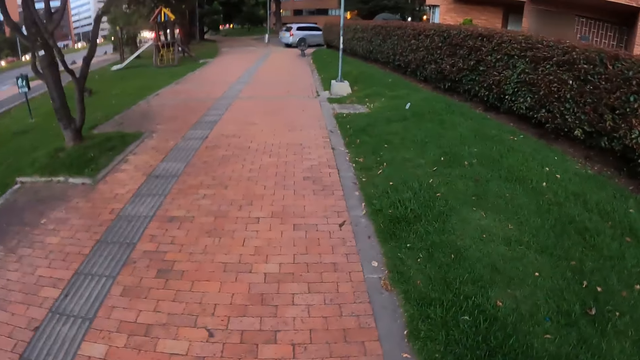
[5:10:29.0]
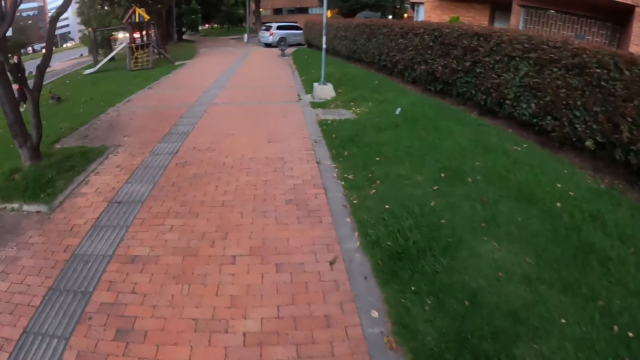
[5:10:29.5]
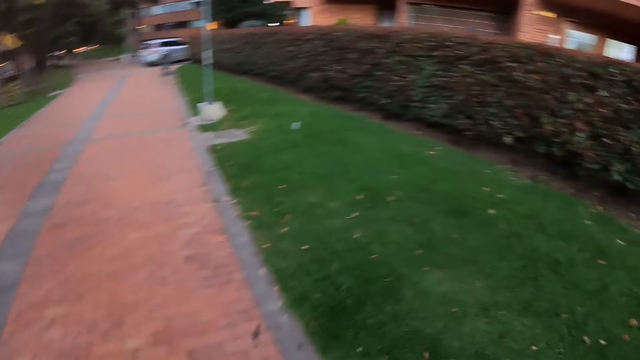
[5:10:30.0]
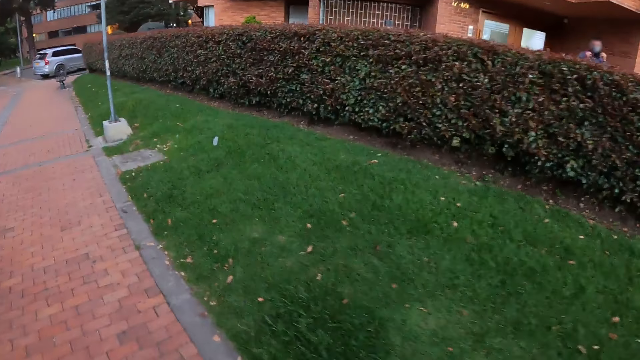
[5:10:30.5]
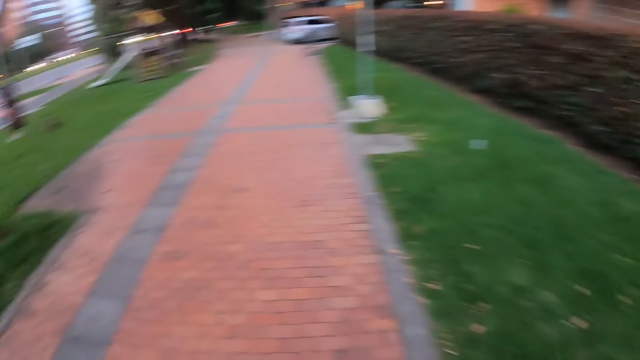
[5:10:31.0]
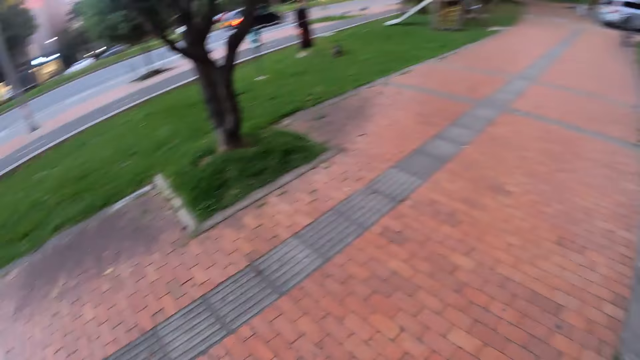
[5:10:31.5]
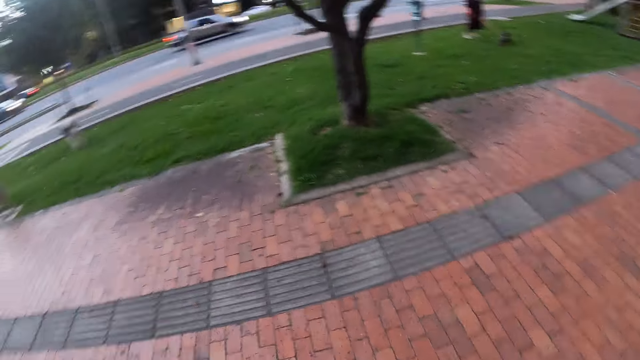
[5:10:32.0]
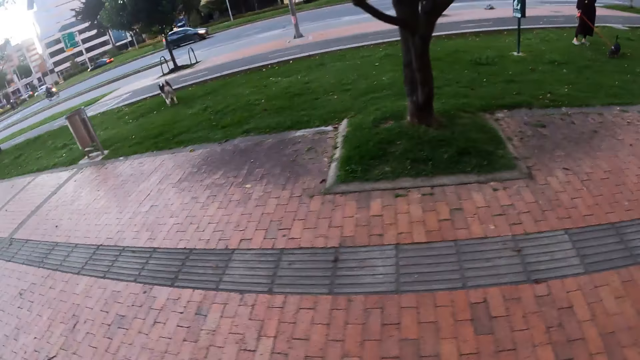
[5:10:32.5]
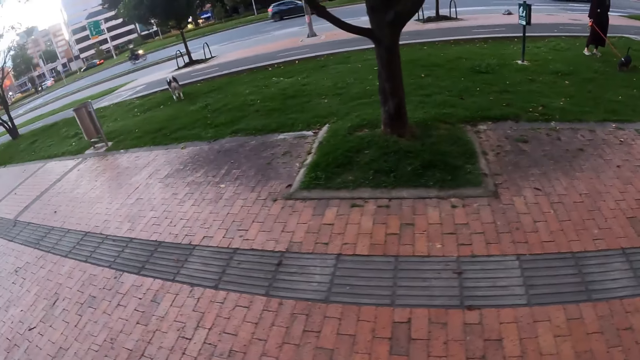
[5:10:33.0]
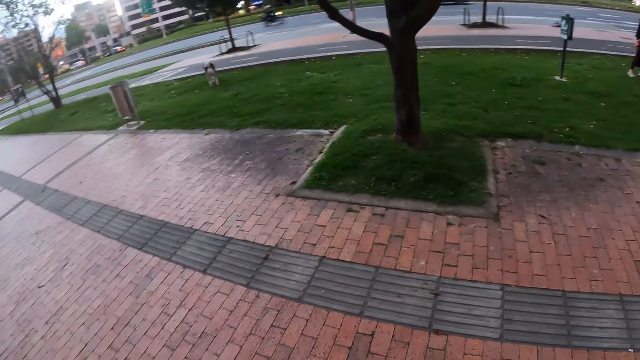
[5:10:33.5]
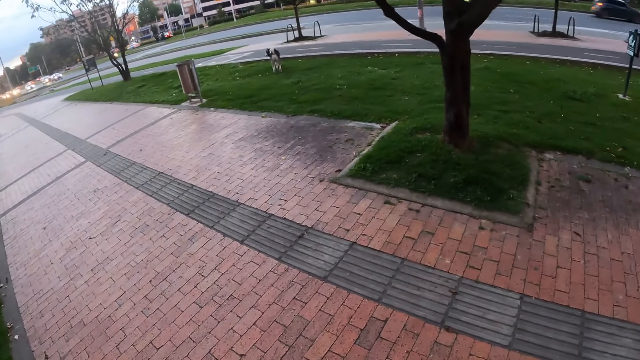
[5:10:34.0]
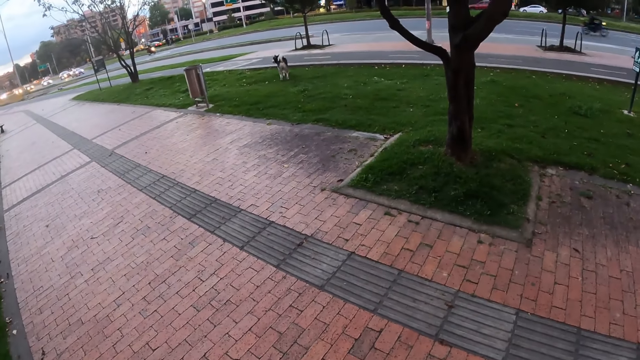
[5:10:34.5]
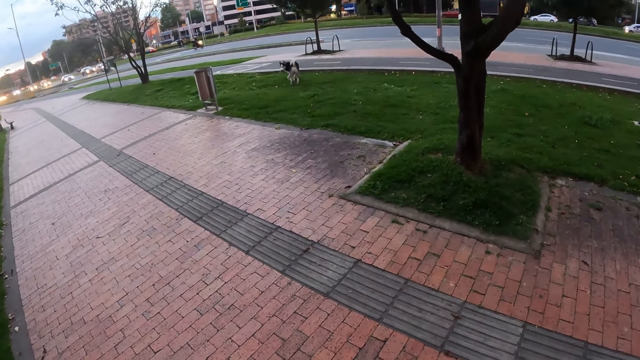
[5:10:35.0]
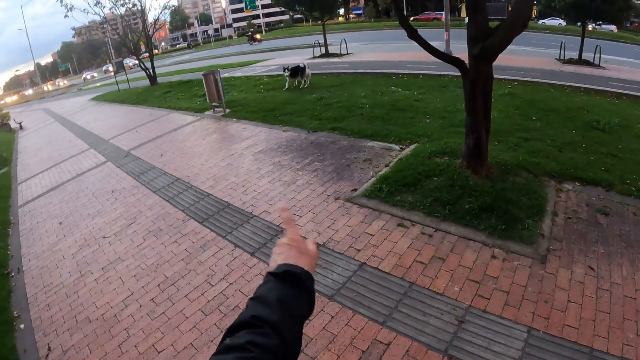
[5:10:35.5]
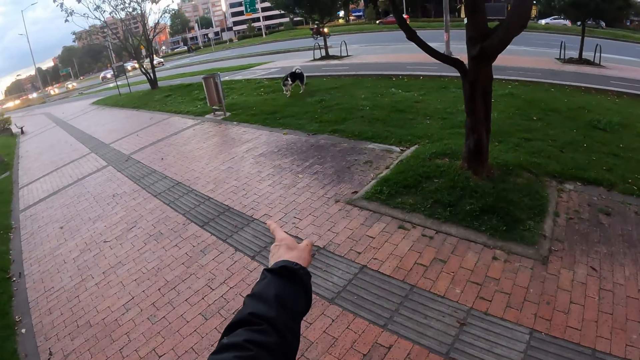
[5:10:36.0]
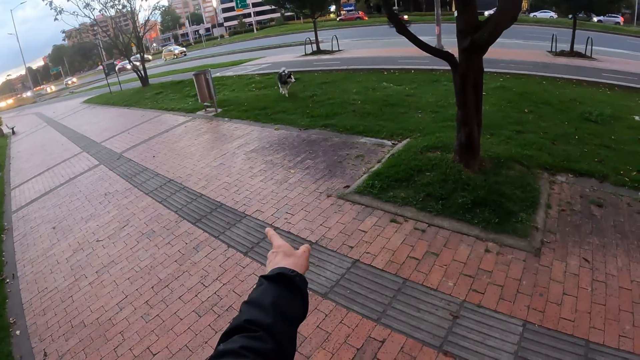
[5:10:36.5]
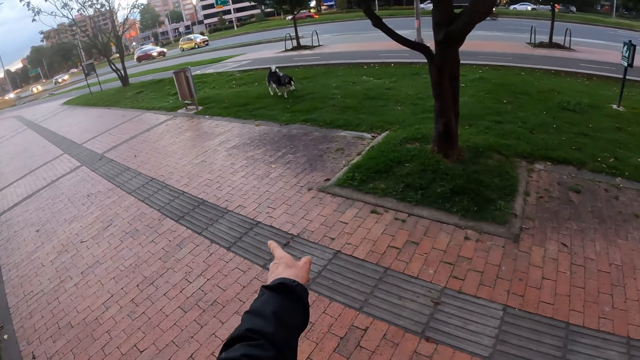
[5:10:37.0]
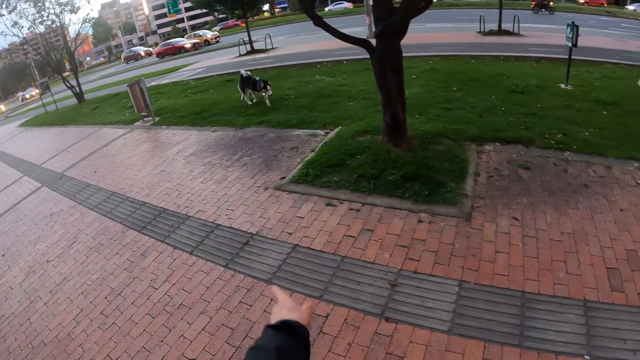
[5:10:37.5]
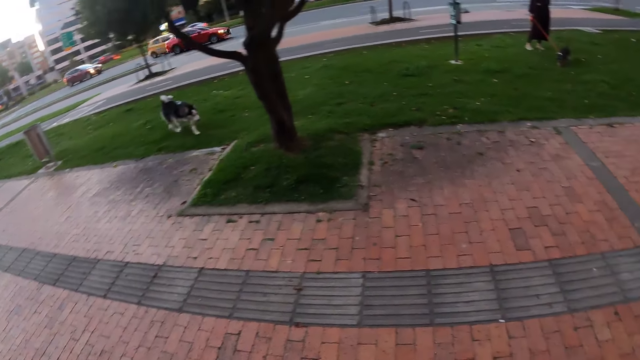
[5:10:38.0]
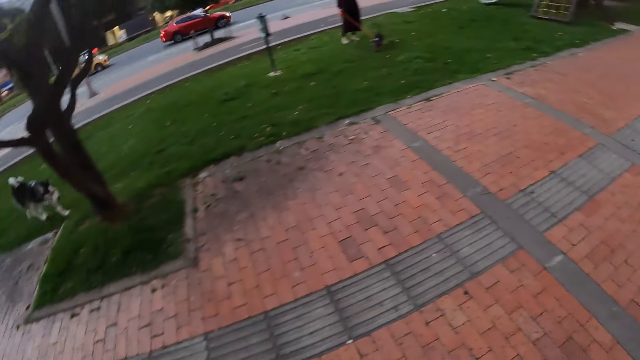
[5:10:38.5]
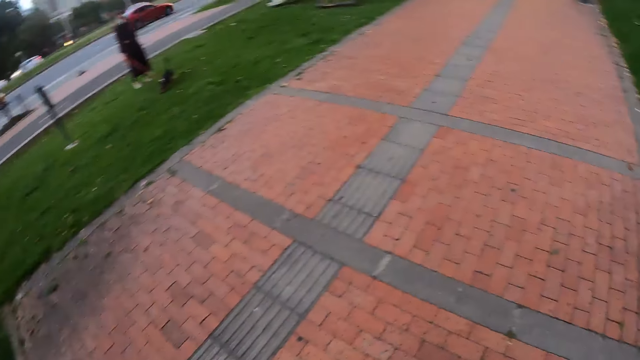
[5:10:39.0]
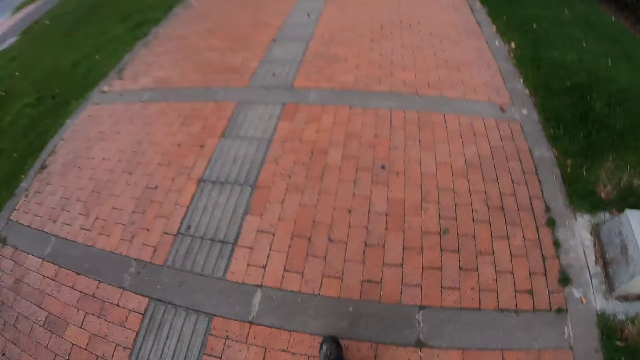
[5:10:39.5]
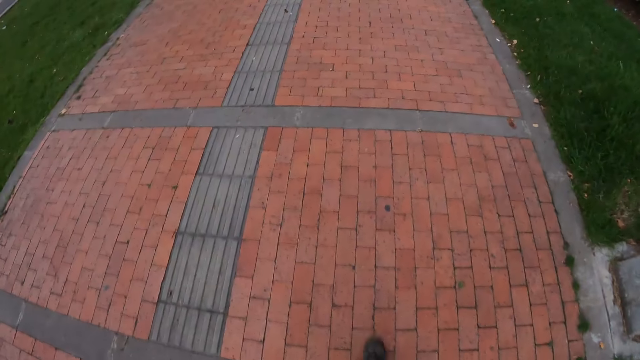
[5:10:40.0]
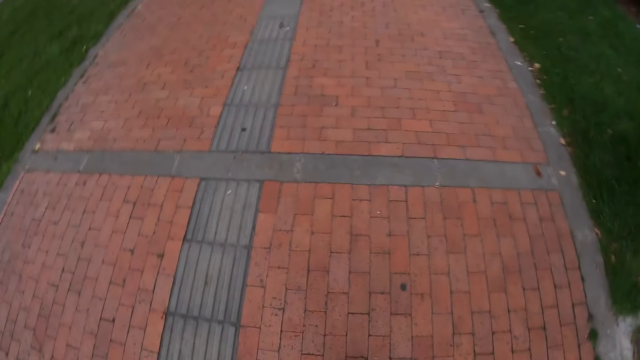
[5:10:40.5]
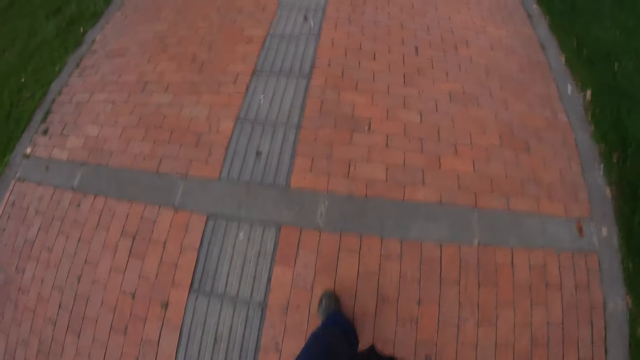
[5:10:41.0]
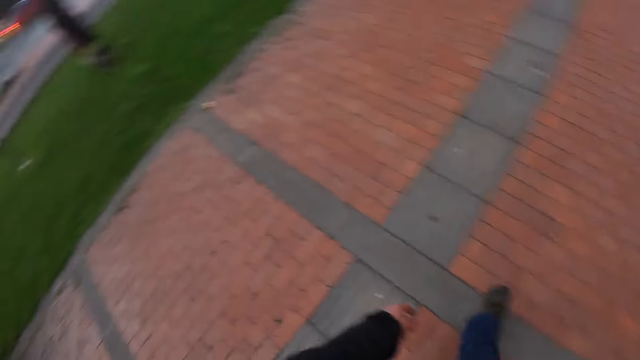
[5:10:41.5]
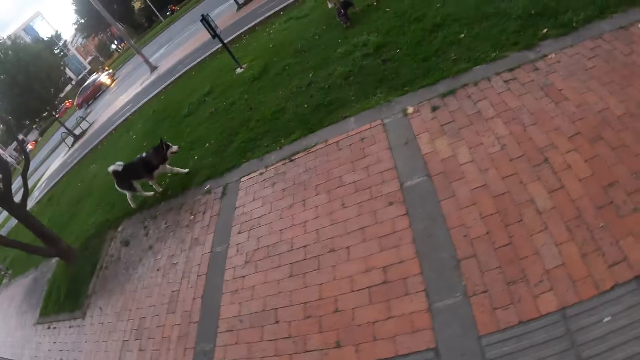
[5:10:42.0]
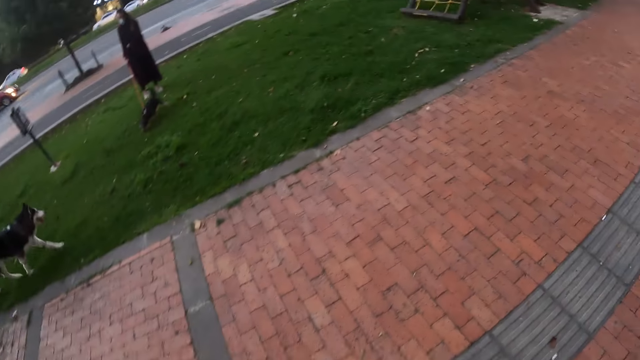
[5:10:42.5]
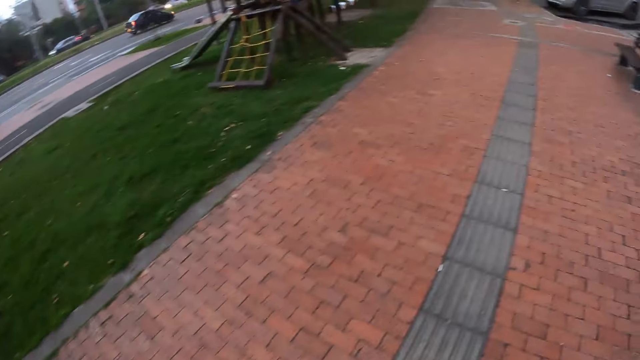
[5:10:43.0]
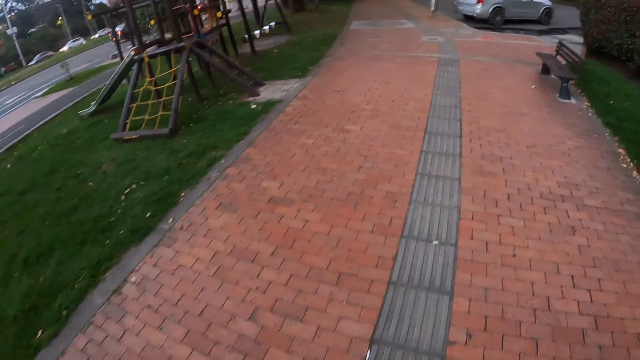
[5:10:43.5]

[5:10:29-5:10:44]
The camera wearer stands on the pavement. He points to the dog with his left index finger. The dog walks towards the camera wearer. The camera wearer walks on the pavement.

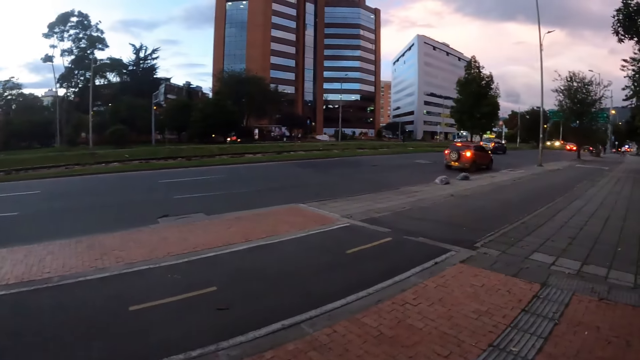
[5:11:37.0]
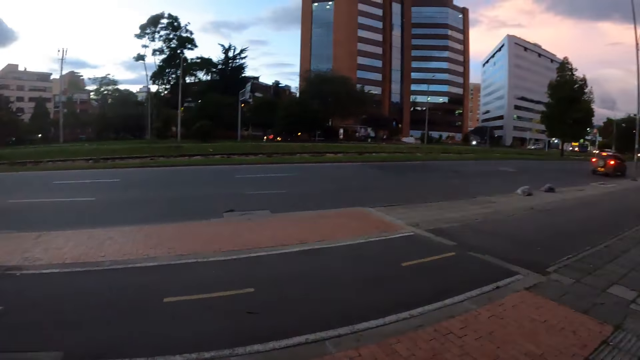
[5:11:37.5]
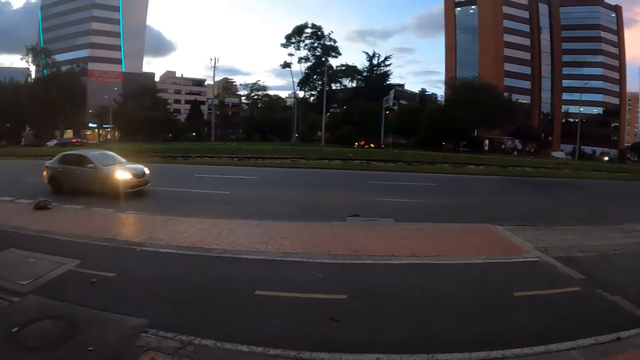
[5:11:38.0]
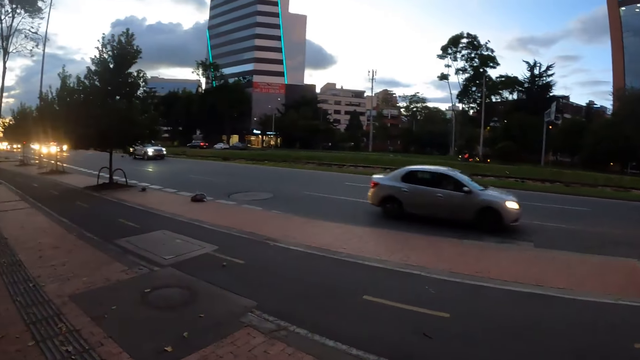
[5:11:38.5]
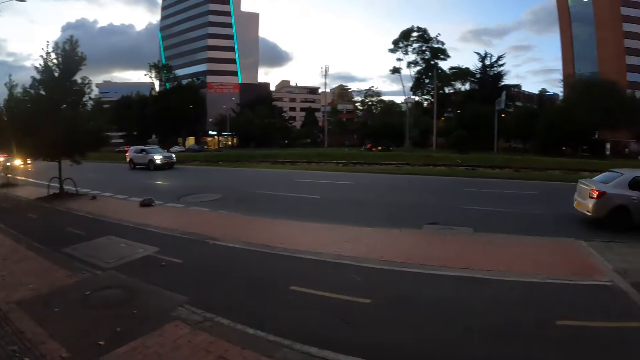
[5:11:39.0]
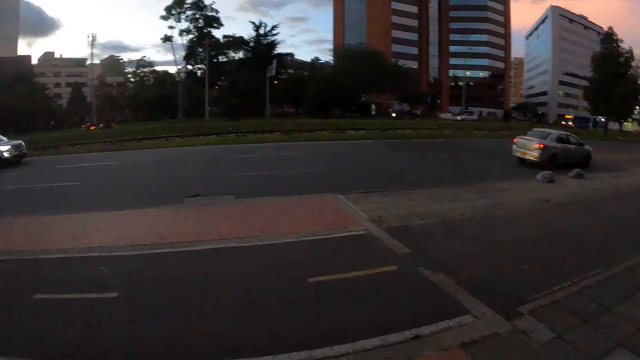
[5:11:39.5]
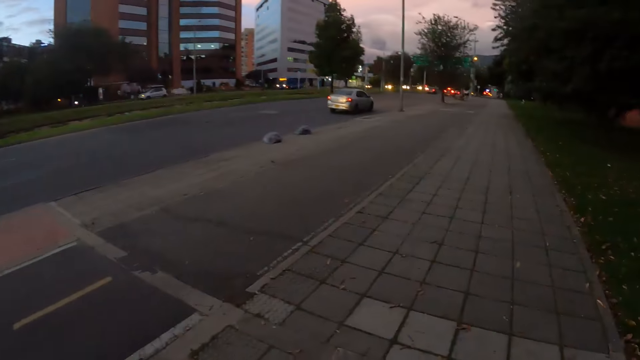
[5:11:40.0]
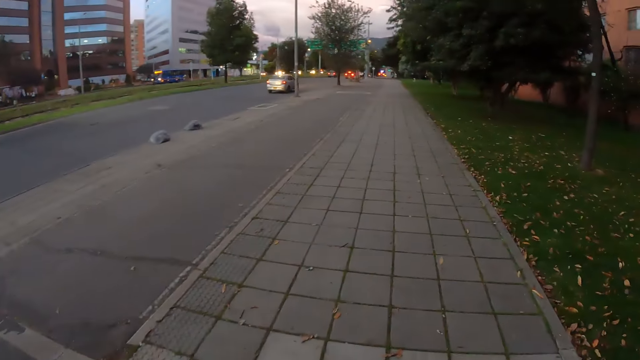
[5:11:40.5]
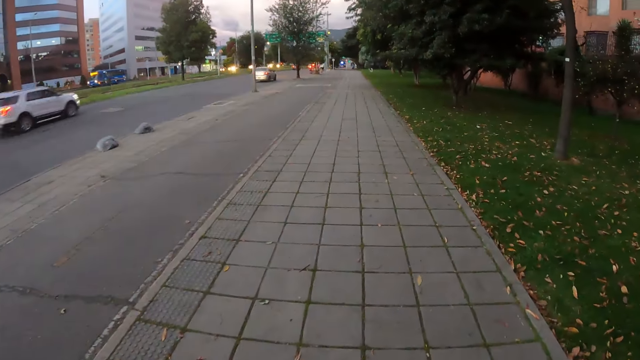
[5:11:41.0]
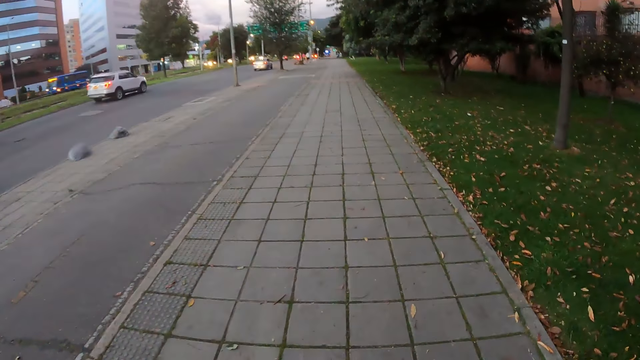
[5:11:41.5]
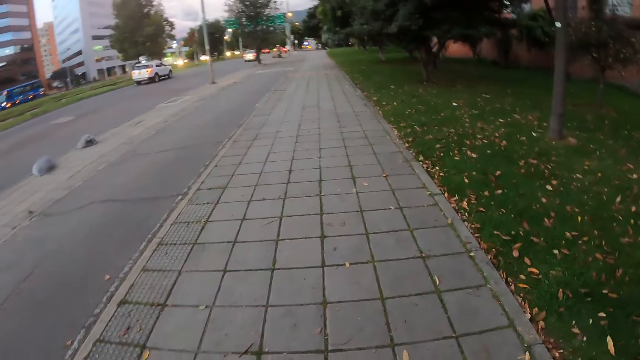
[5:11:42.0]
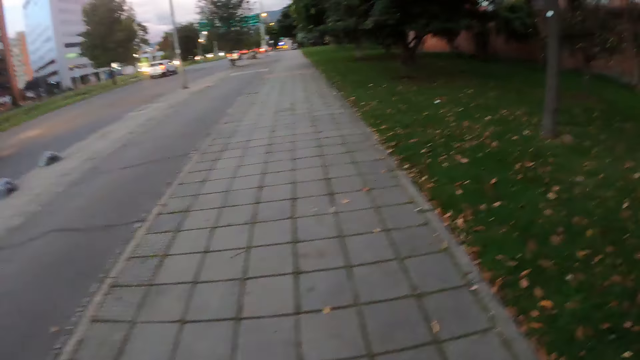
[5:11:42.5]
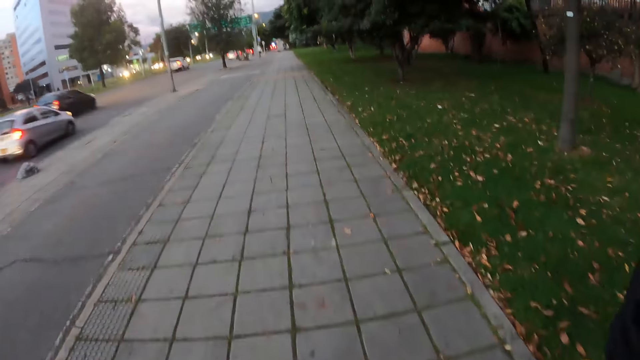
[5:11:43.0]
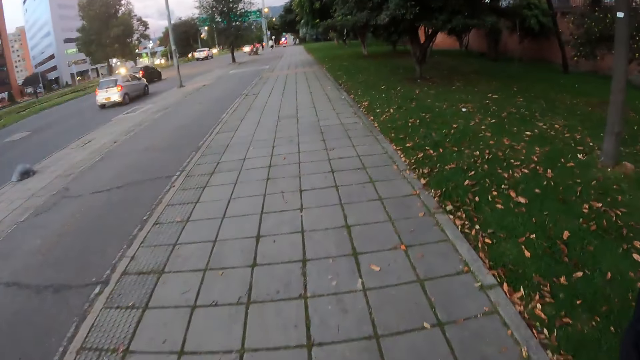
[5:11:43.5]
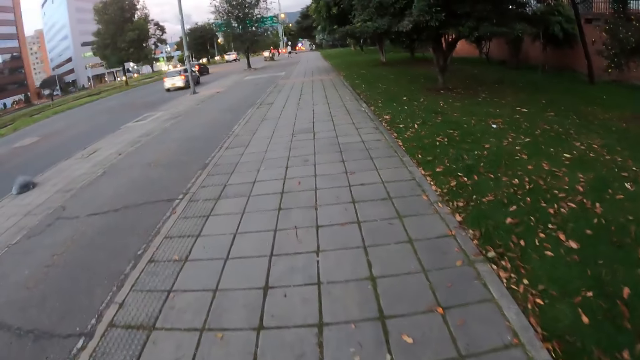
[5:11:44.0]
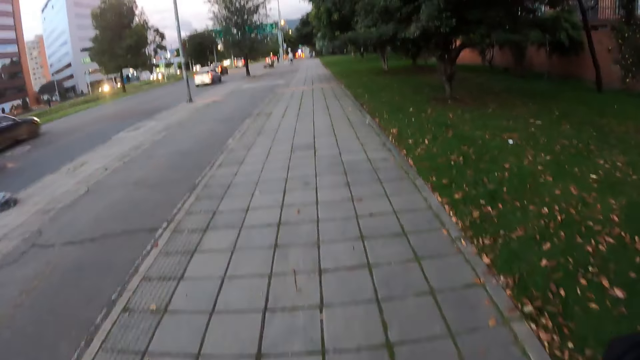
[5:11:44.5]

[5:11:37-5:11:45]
The camera wearer turns. They turn back.
